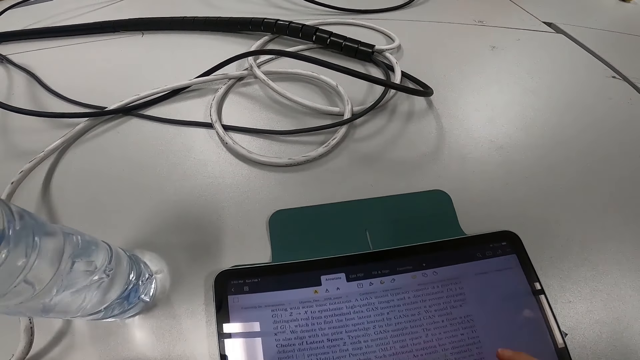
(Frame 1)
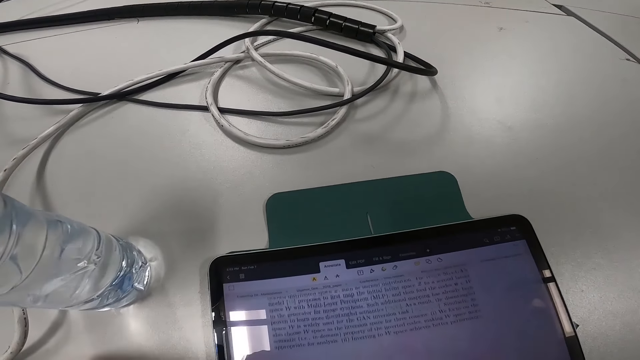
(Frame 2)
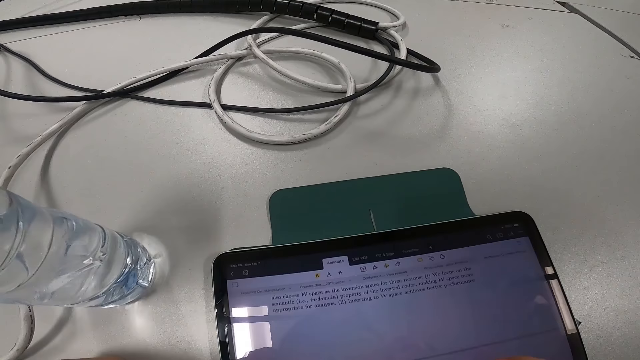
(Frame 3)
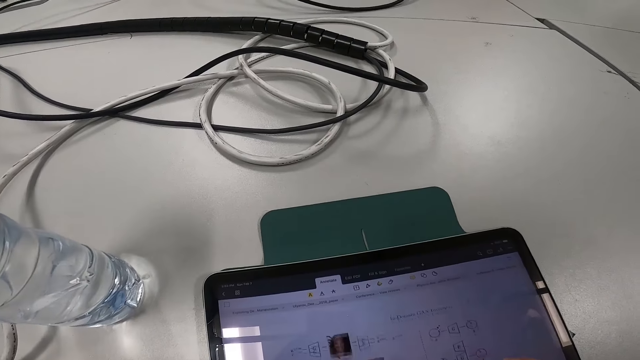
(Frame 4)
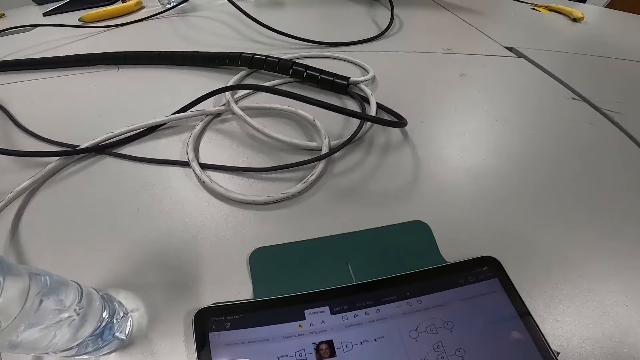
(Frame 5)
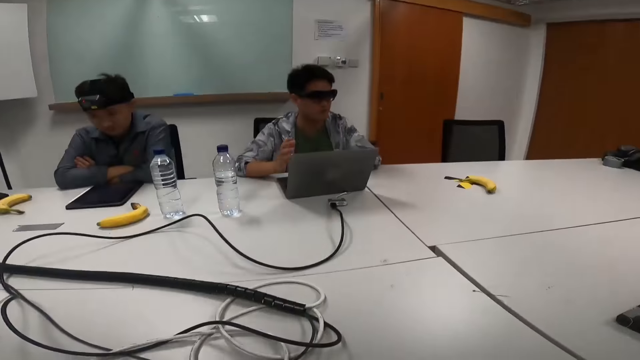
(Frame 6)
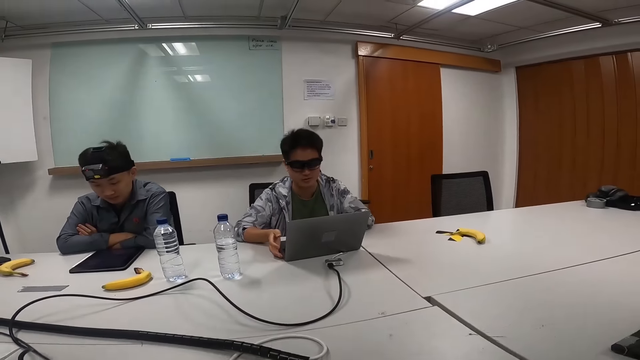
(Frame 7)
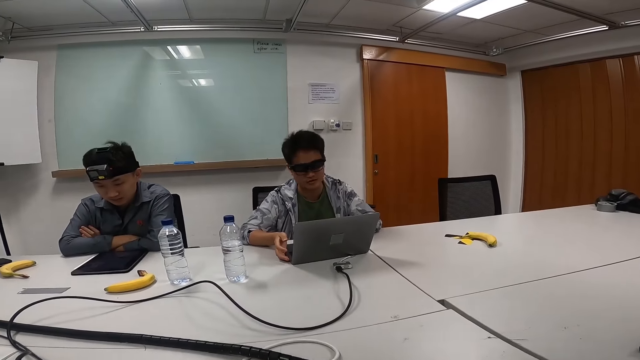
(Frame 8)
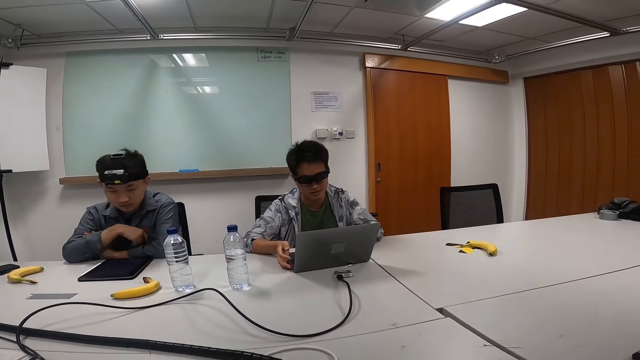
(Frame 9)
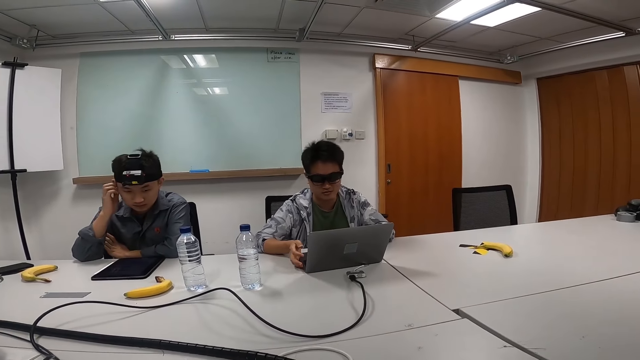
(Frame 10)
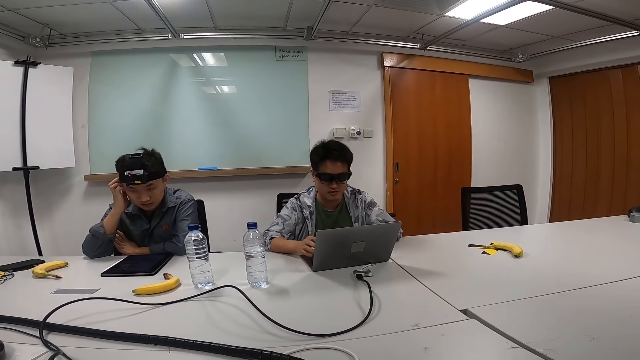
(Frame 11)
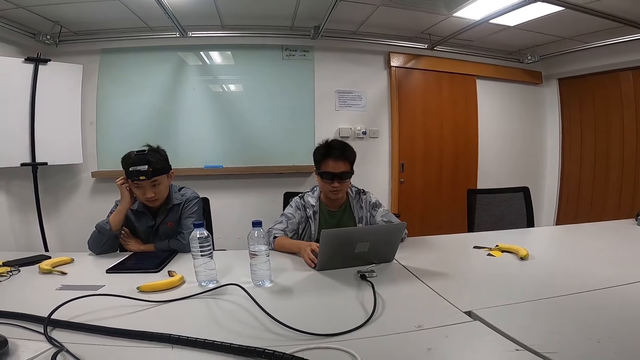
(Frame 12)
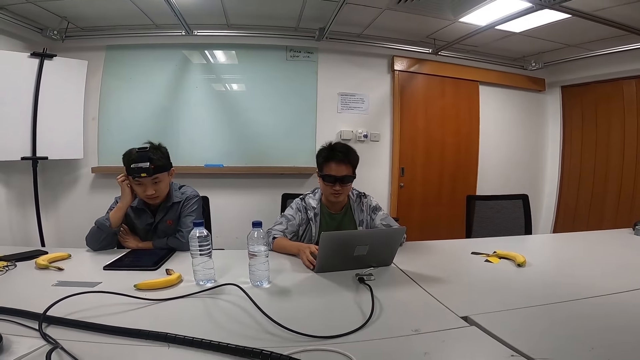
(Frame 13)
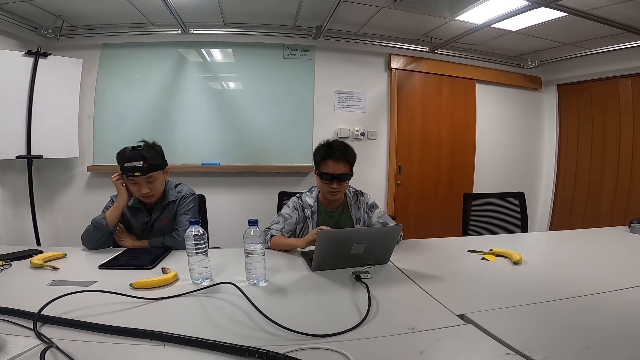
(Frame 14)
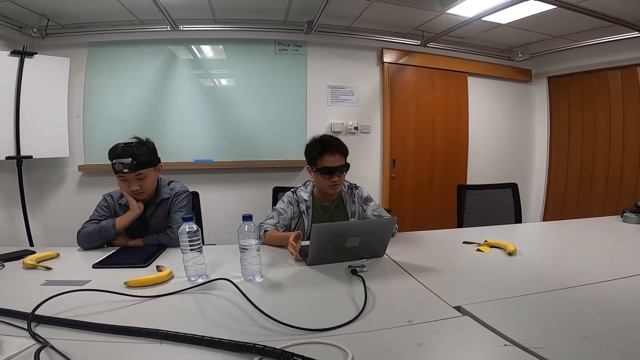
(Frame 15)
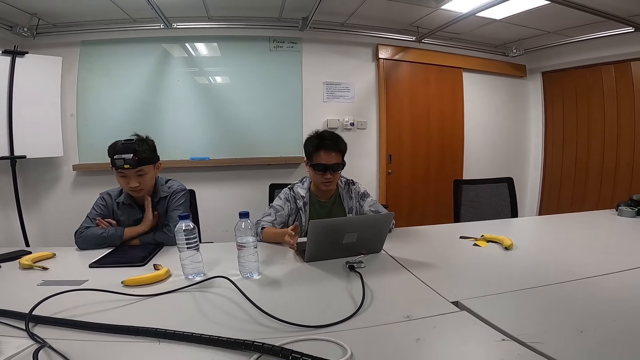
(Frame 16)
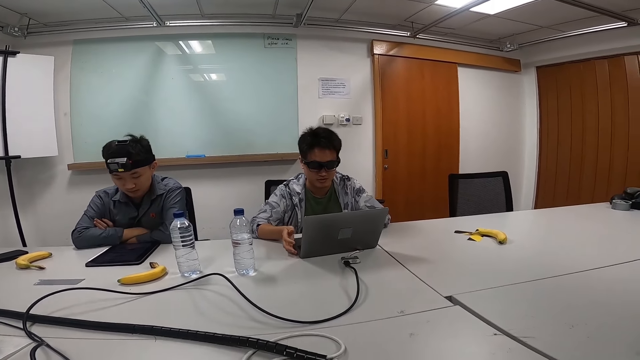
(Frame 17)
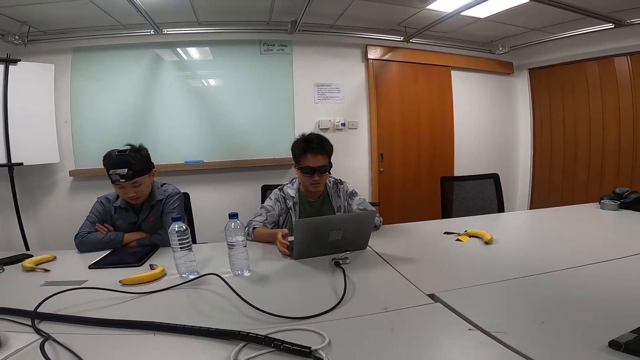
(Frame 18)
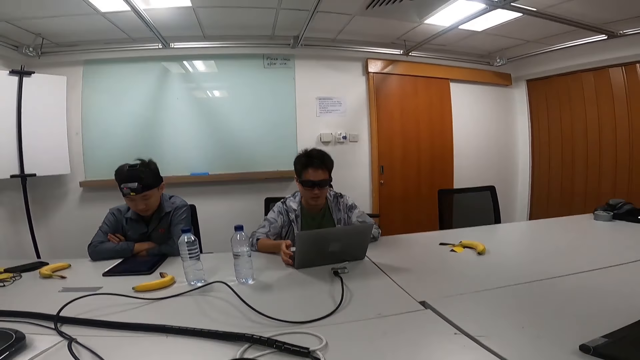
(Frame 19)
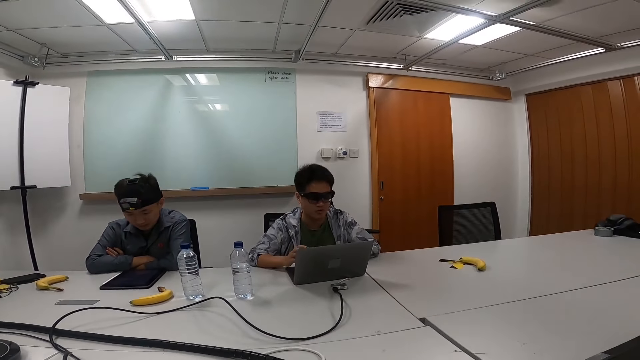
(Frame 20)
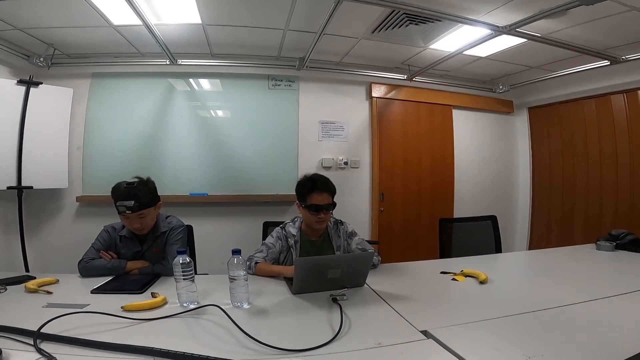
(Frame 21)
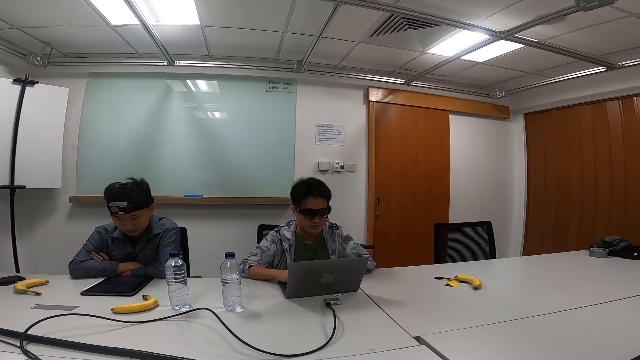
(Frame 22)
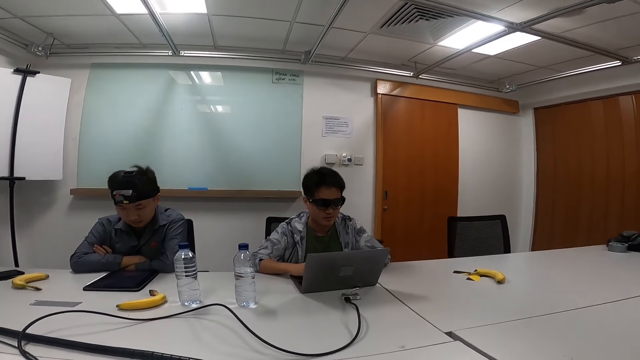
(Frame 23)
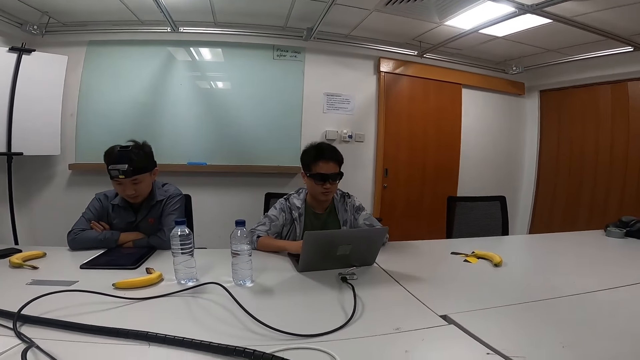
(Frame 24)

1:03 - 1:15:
Someone is doing a presentation.

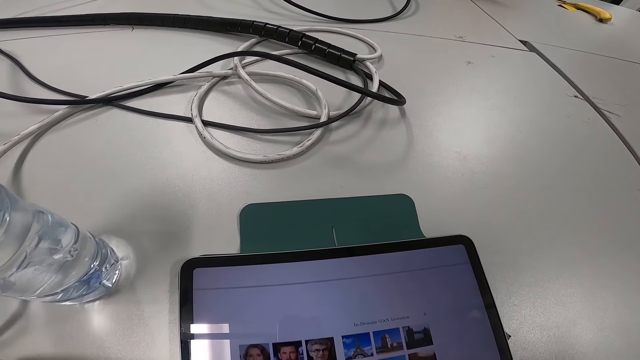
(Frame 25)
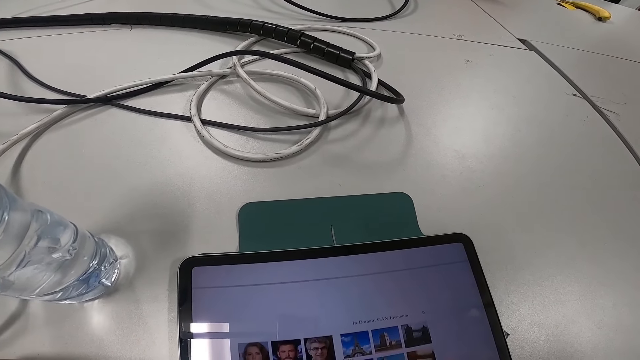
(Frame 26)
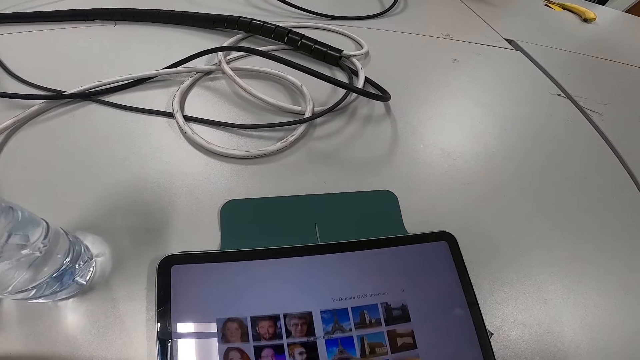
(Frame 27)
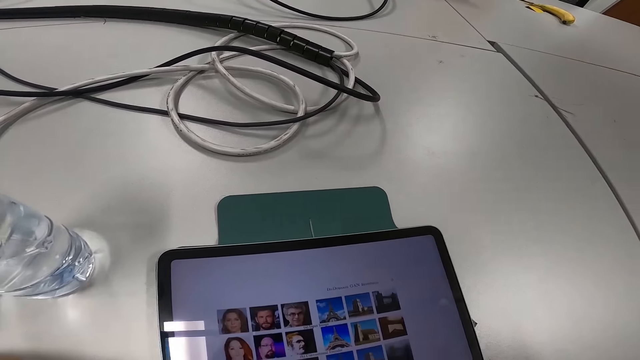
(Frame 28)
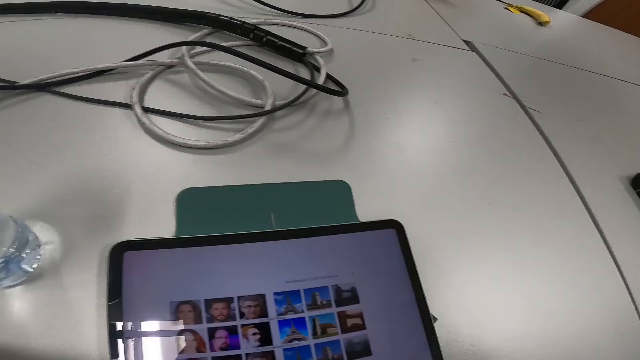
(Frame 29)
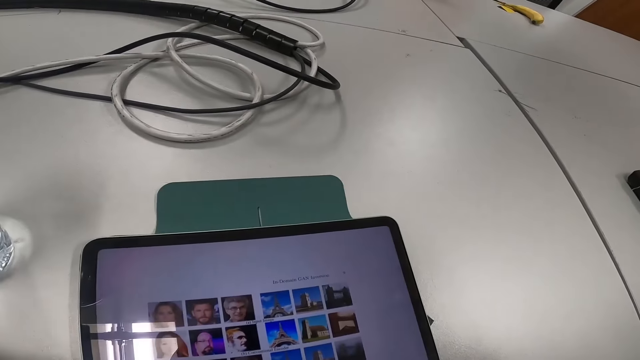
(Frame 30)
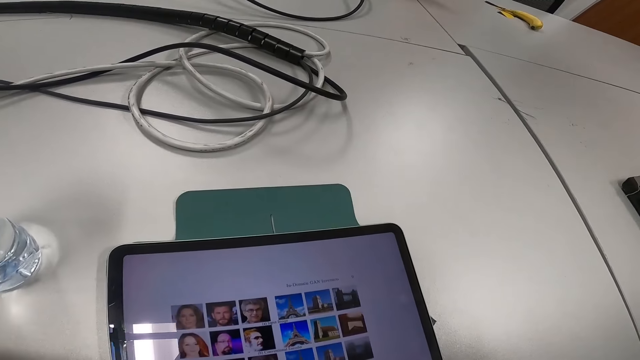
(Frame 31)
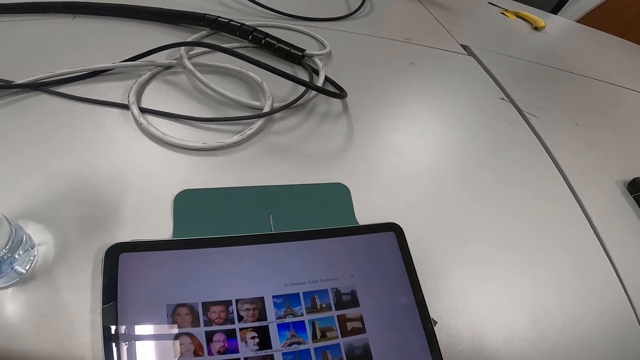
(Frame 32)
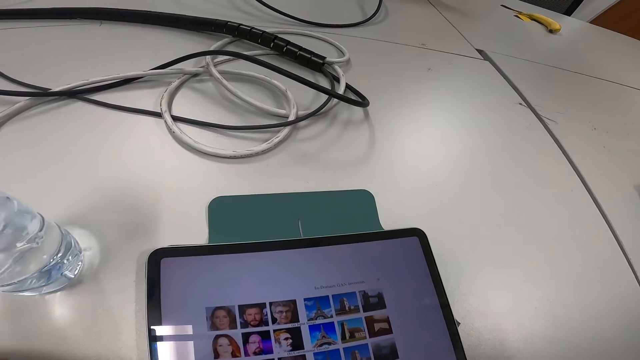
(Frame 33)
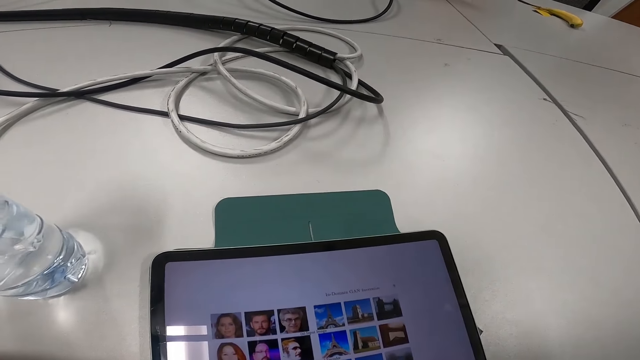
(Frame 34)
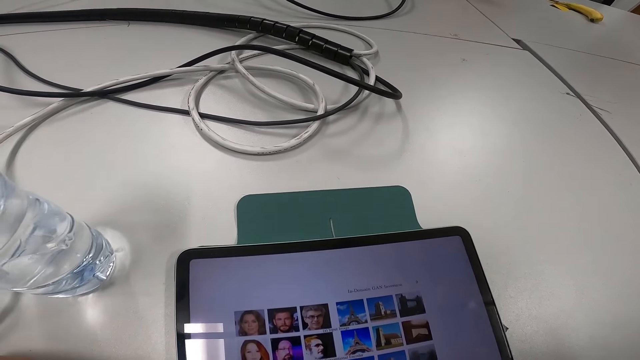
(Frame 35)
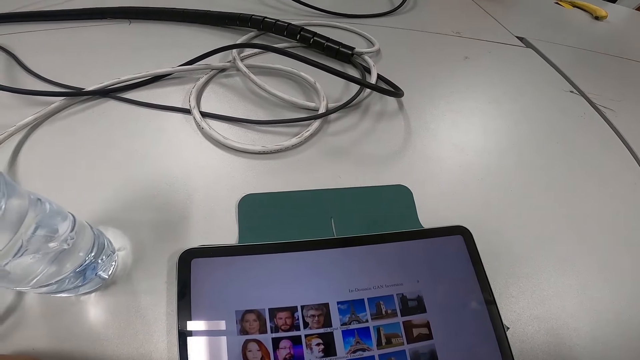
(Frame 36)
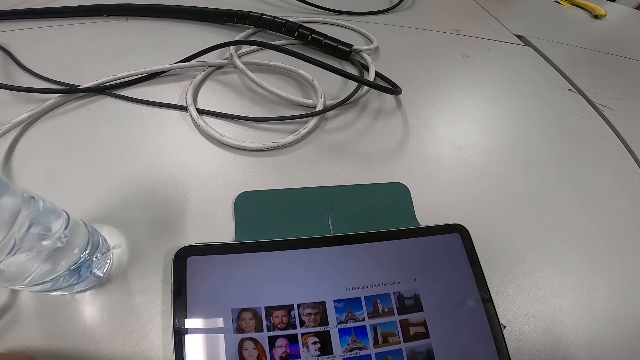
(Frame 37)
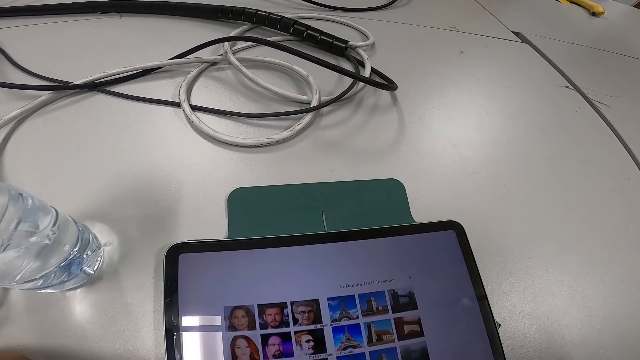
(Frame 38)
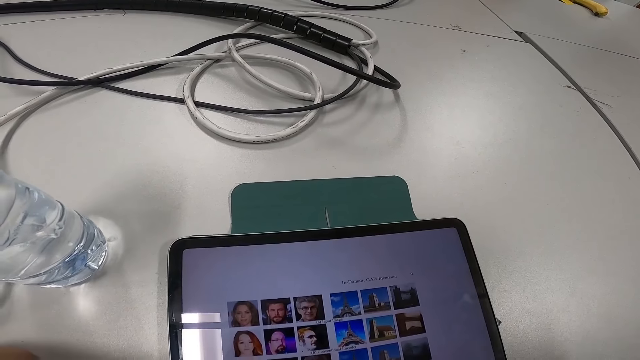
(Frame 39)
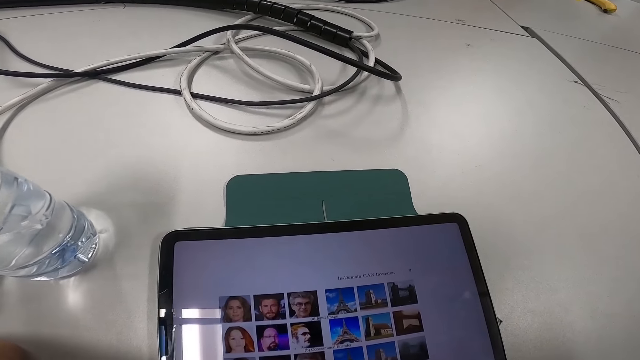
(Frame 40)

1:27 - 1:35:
The camera wearer holds the pen and scrolls the tablet screen.
